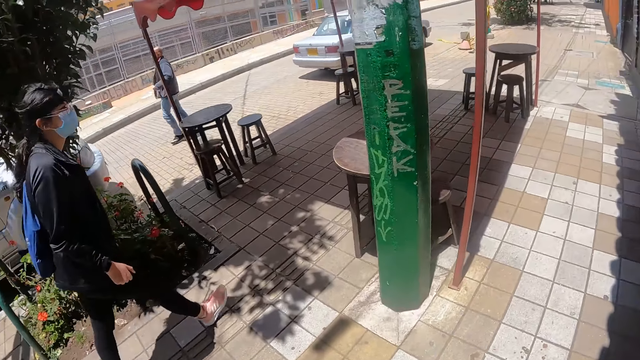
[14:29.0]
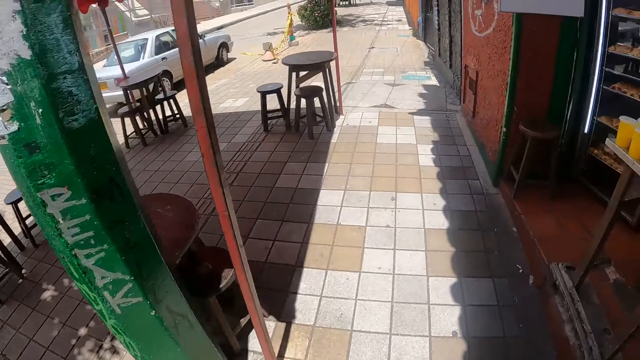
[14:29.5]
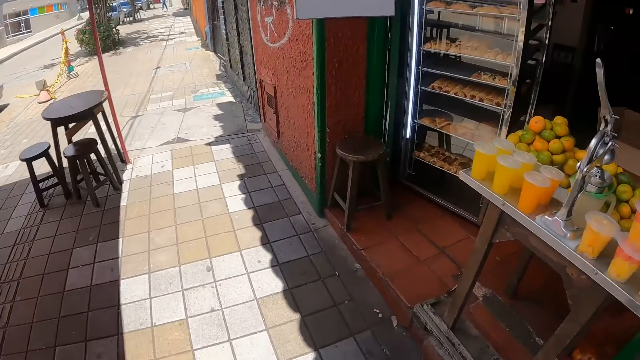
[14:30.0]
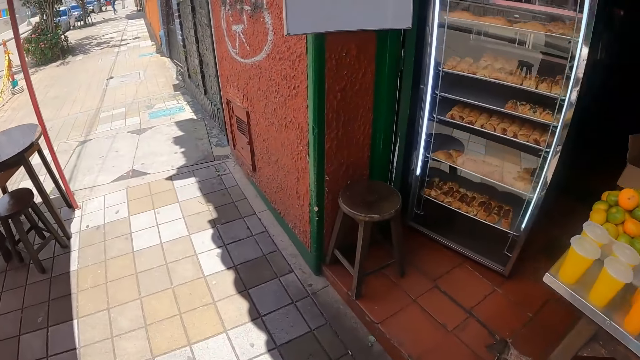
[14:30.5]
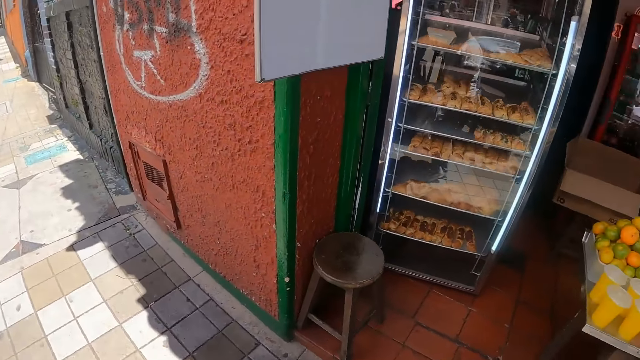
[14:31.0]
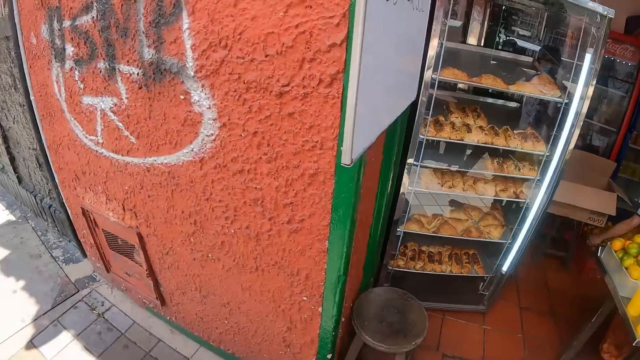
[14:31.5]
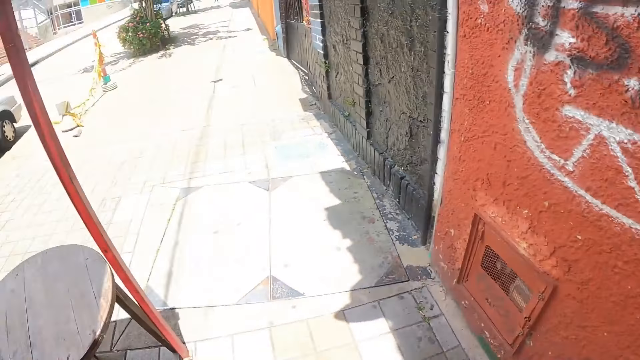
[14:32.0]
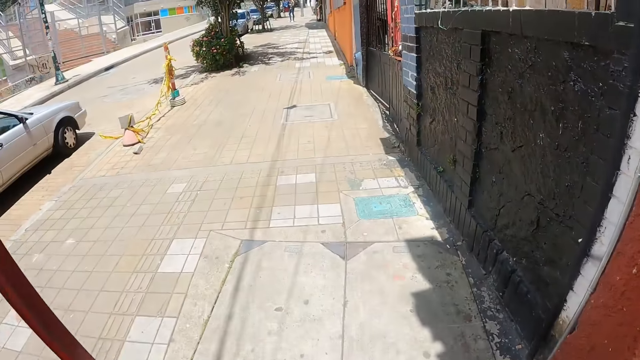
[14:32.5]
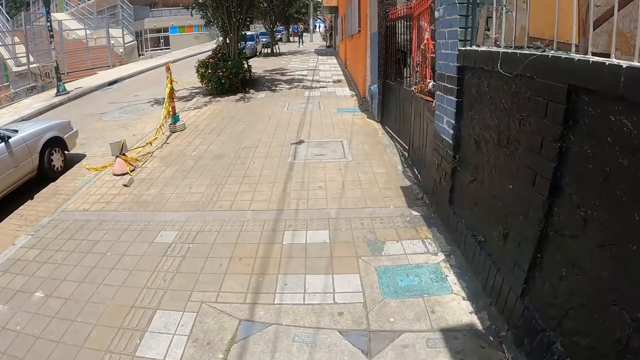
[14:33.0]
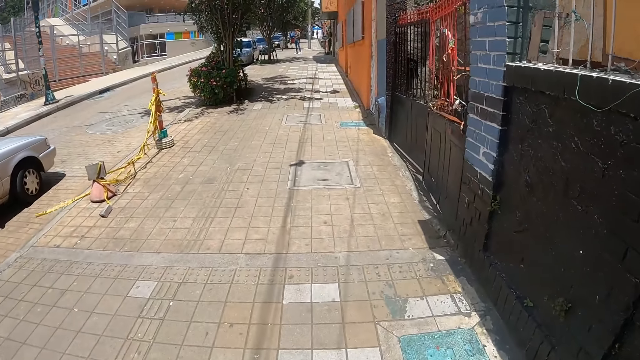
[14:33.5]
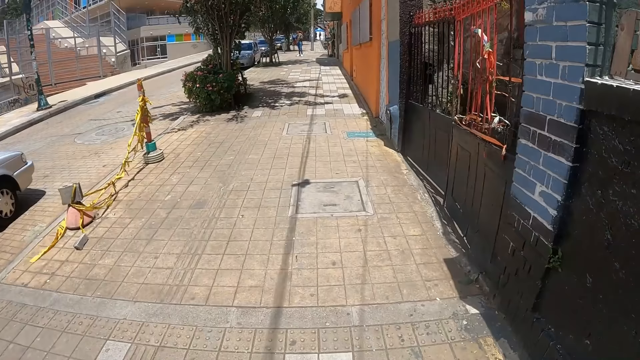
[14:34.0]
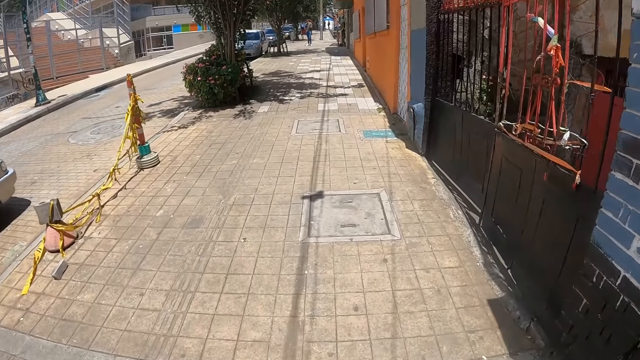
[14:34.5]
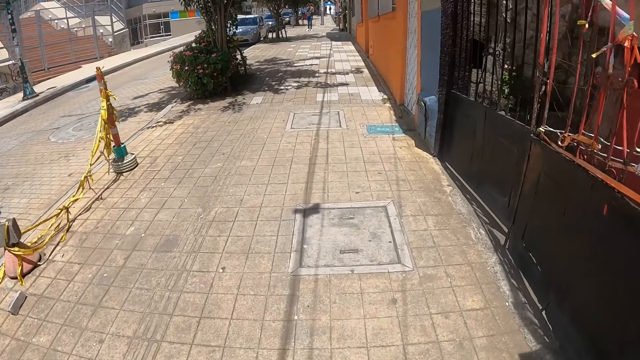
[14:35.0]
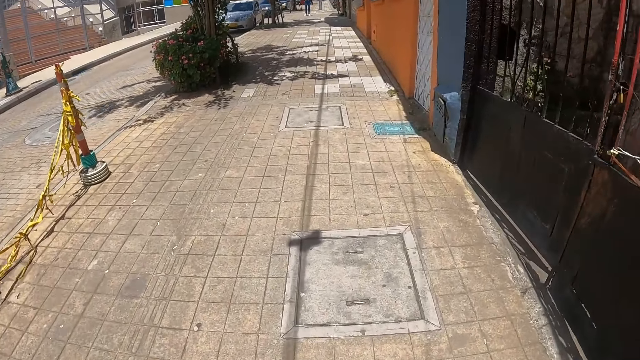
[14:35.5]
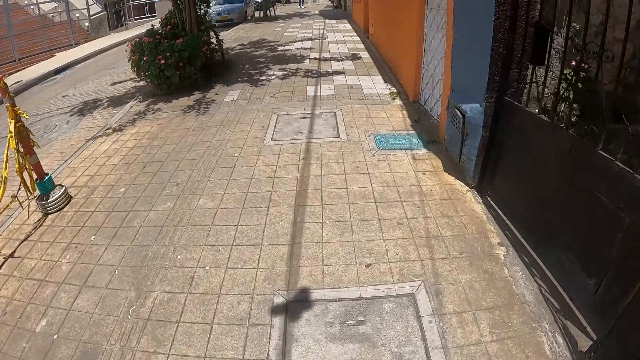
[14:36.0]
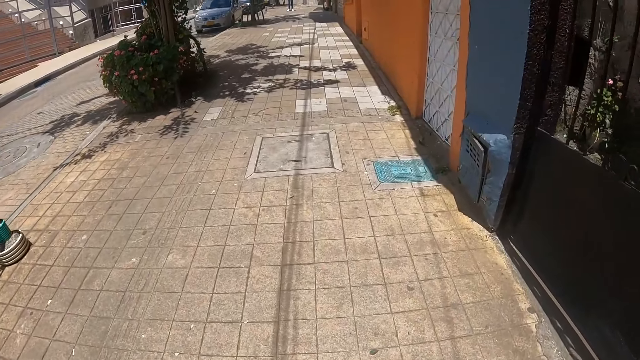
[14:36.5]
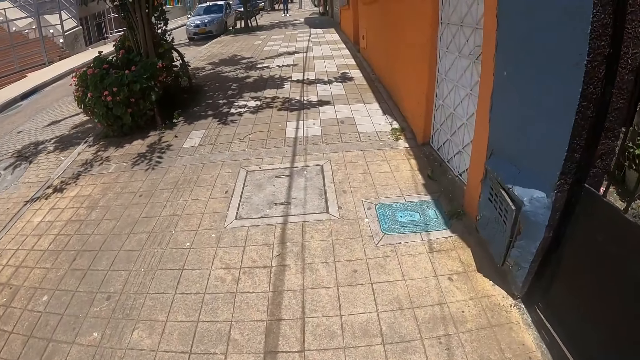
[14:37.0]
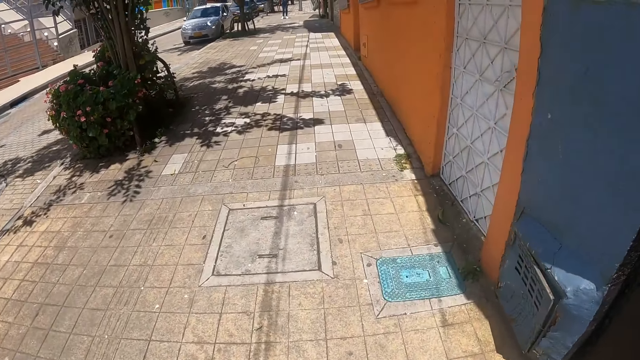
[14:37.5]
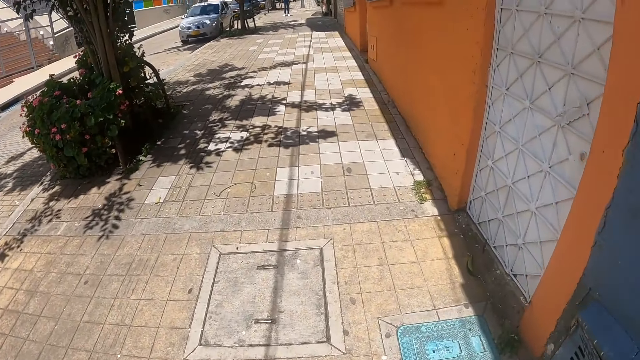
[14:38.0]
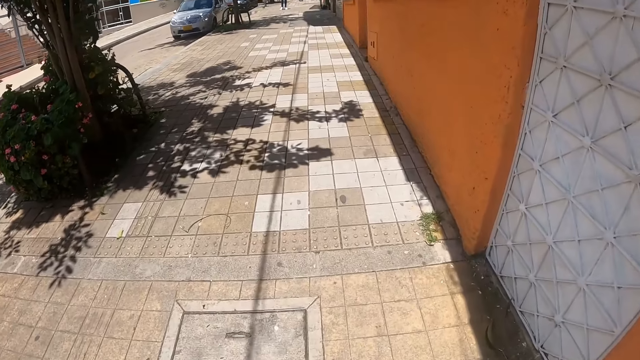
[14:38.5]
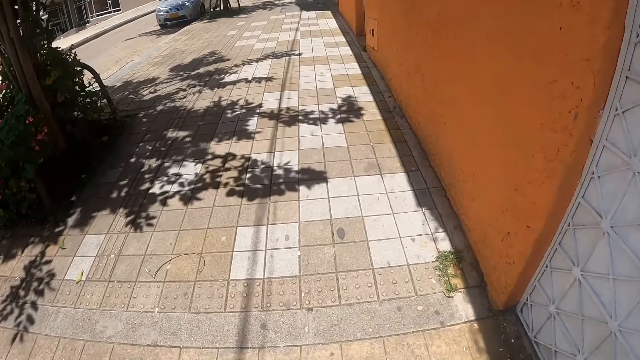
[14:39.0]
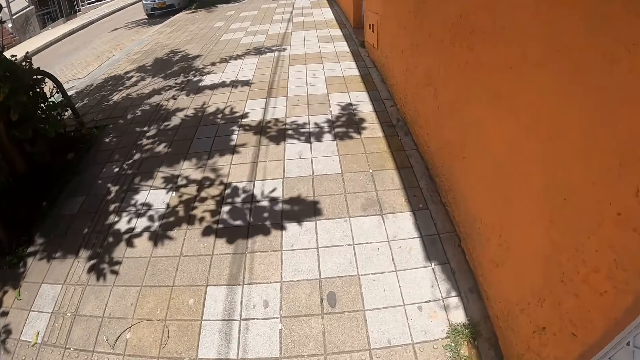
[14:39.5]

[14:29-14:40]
The camera wearer looks around. They walk around the pavement.

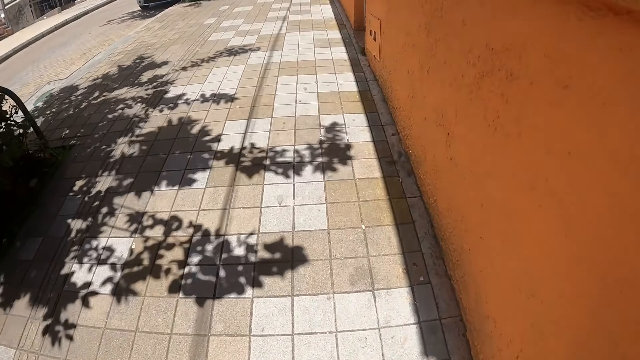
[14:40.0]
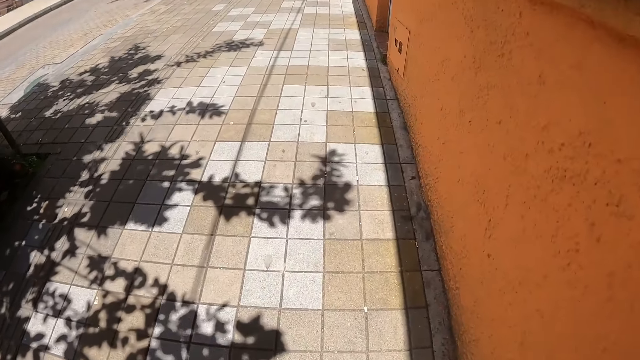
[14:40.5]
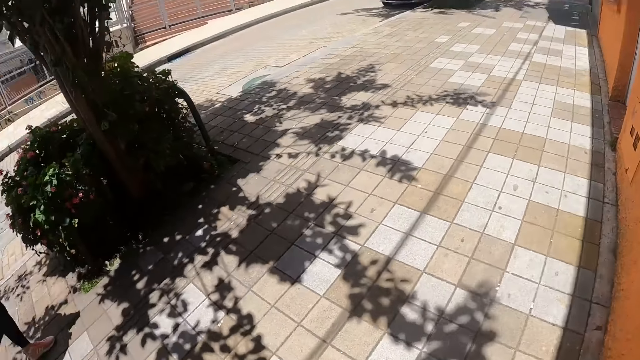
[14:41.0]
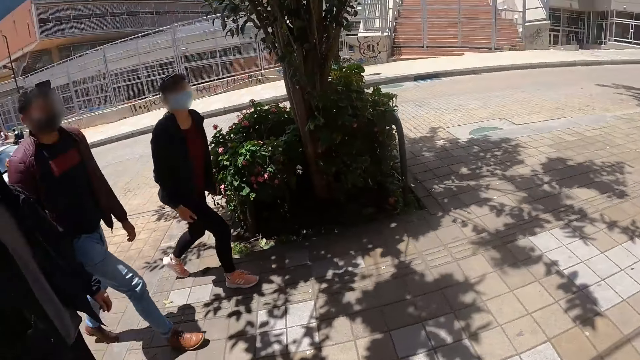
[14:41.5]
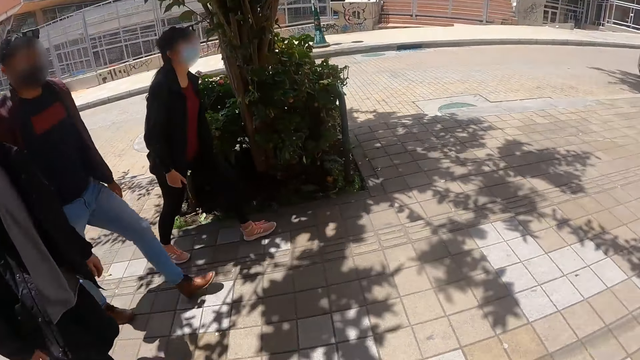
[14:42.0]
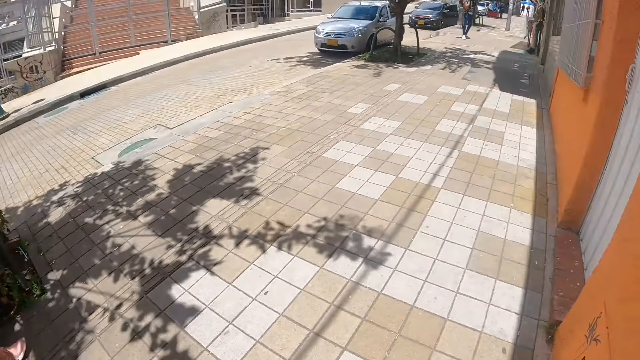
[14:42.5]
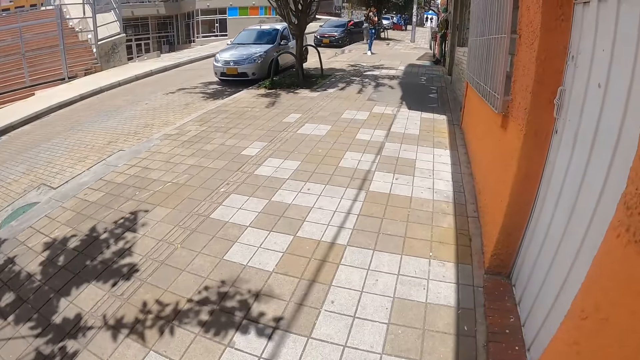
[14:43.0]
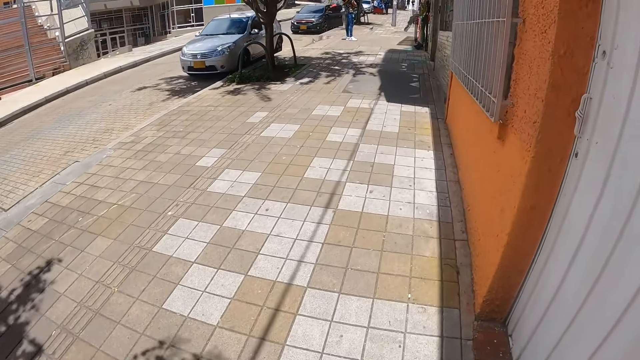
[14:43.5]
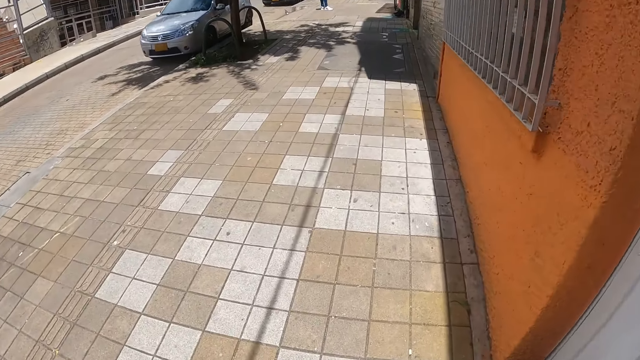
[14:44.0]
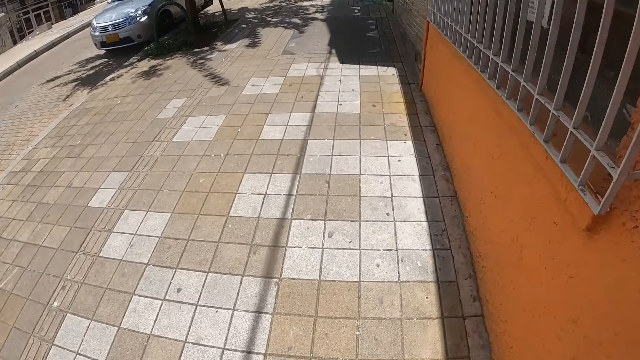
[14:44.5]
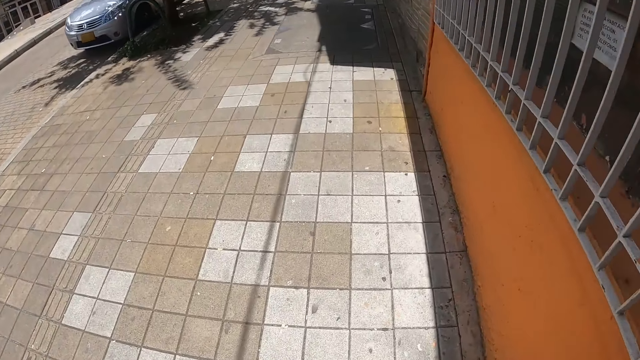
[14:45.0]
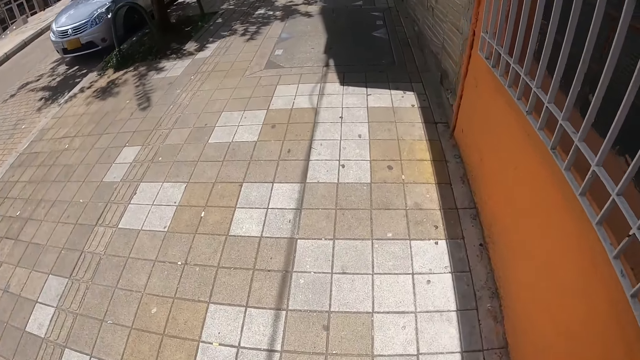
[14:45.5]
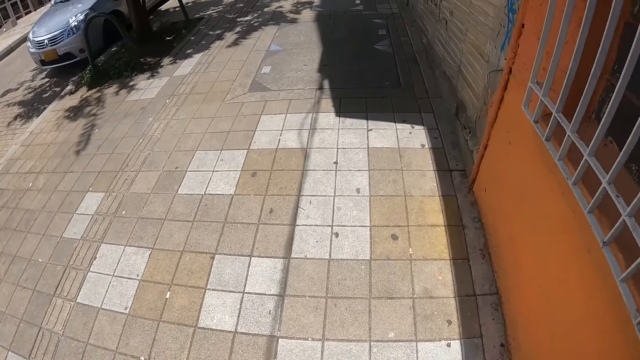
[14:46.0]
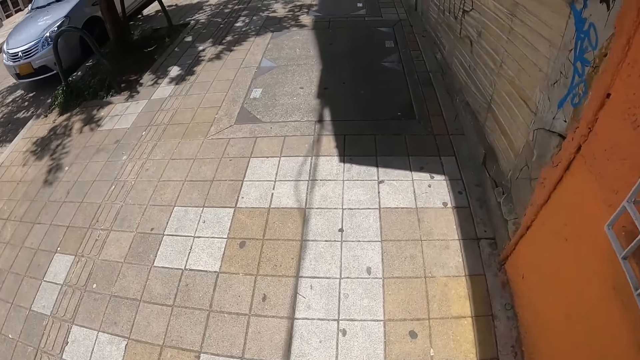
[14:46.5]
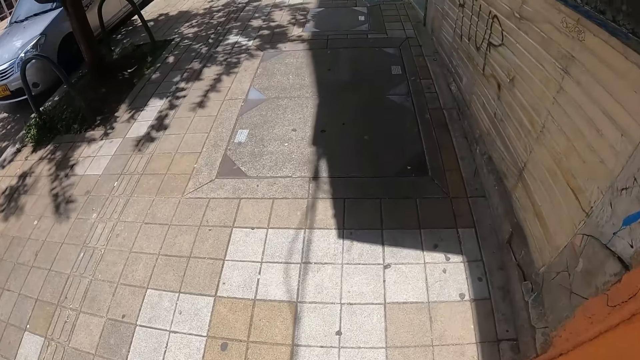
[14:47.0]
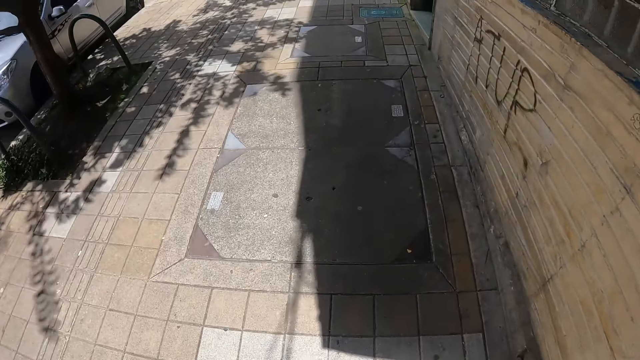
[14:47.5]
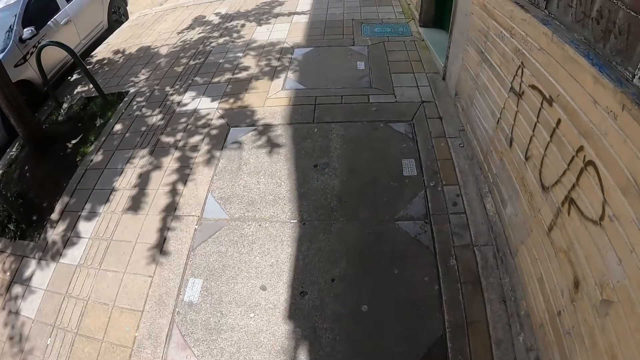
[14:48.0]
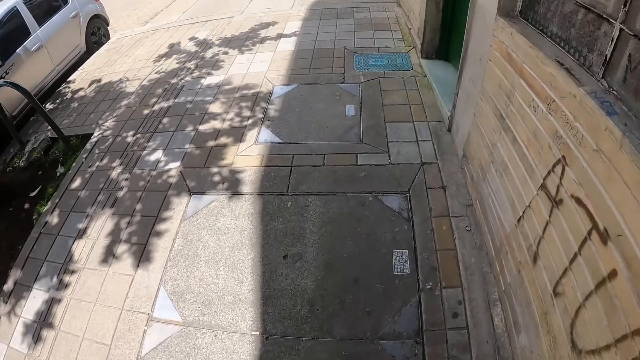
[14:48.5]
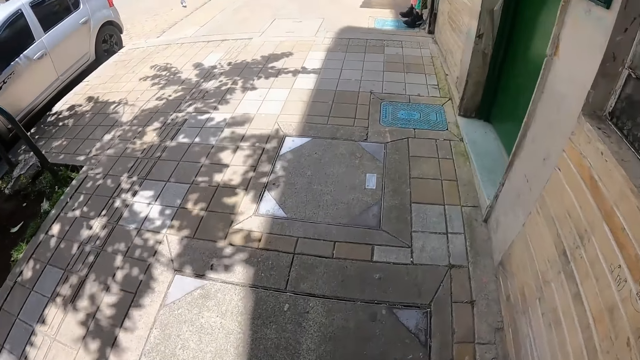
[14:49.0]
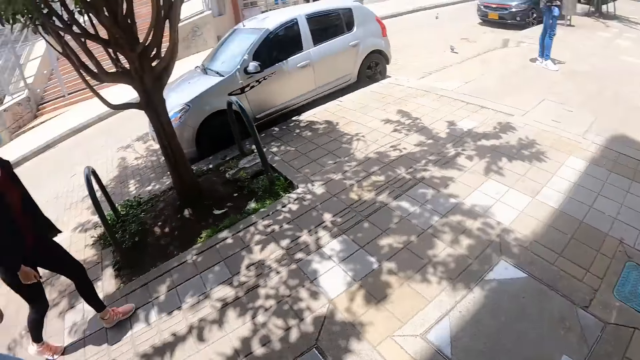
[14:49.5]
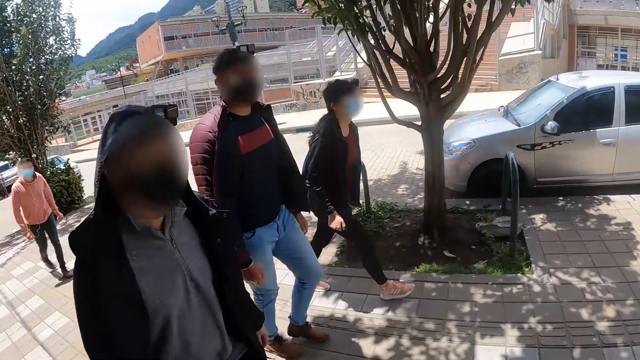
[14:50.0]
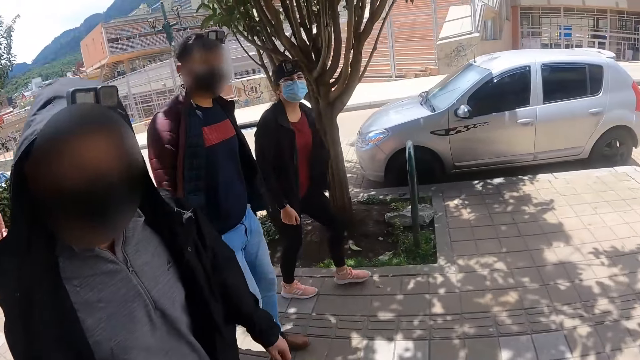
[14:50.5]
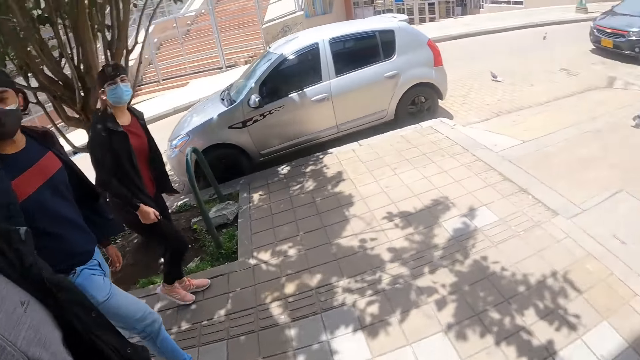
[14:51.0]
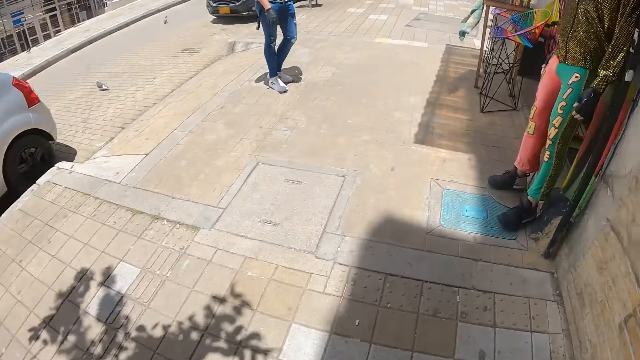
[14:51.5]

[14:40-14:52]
The camera wearer looks around. They walk around the pavement. They look around.
